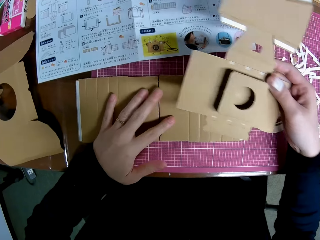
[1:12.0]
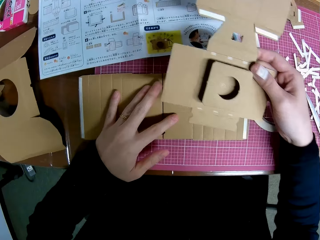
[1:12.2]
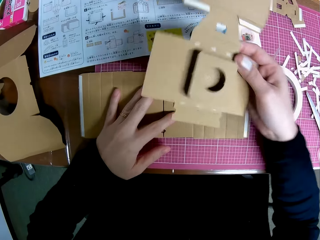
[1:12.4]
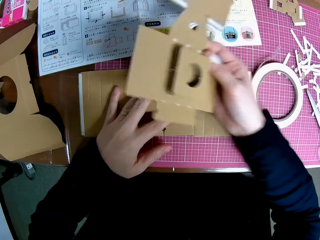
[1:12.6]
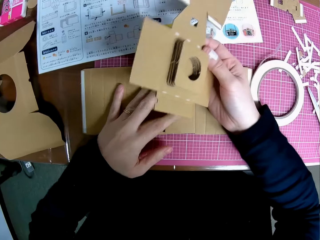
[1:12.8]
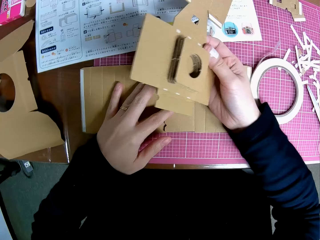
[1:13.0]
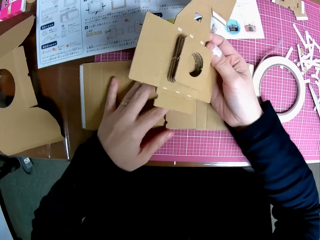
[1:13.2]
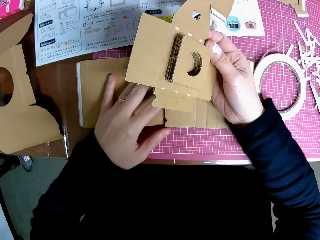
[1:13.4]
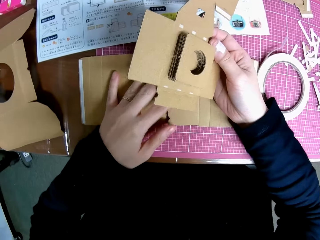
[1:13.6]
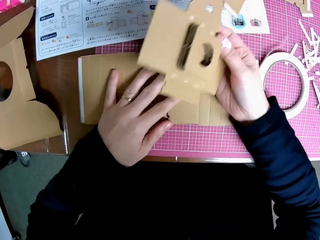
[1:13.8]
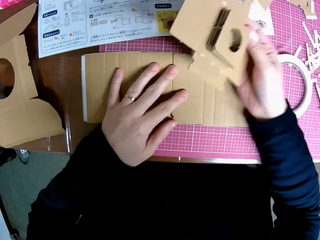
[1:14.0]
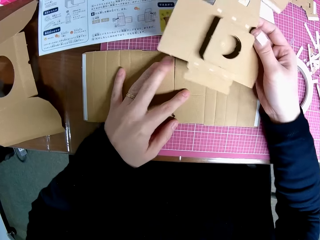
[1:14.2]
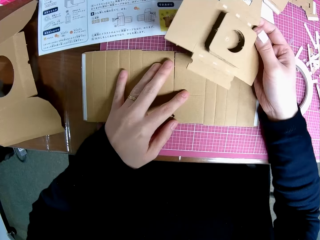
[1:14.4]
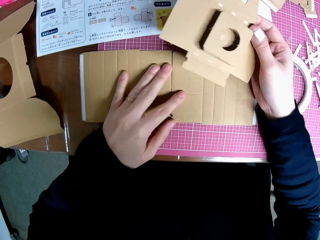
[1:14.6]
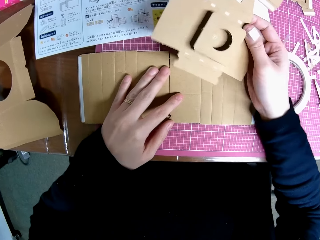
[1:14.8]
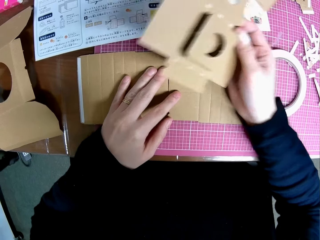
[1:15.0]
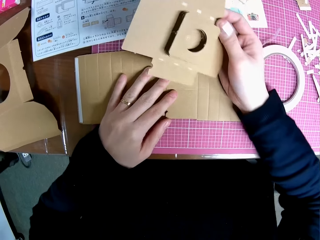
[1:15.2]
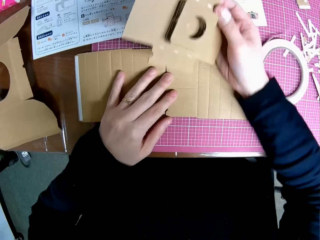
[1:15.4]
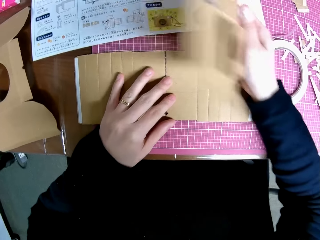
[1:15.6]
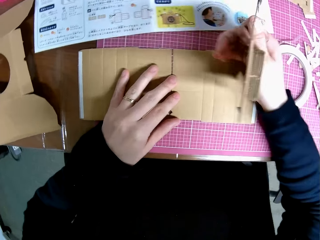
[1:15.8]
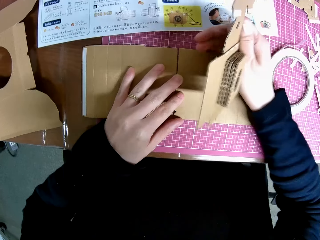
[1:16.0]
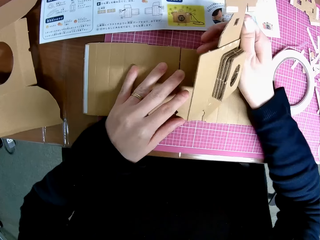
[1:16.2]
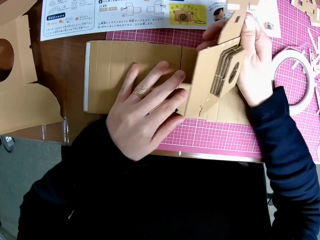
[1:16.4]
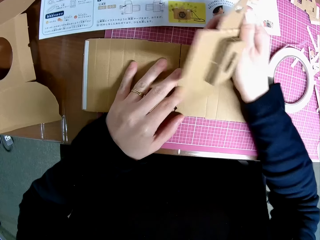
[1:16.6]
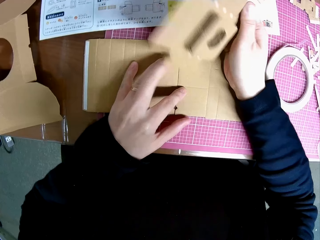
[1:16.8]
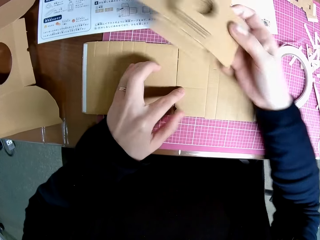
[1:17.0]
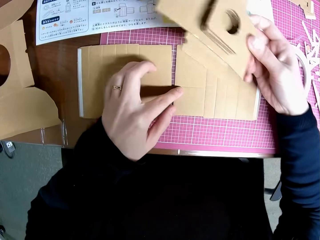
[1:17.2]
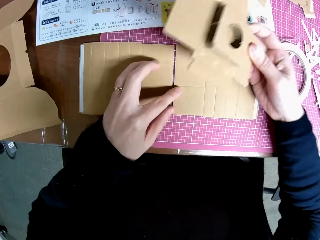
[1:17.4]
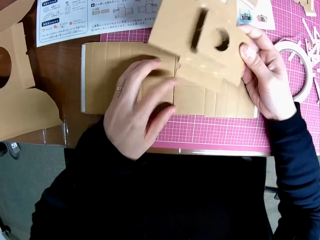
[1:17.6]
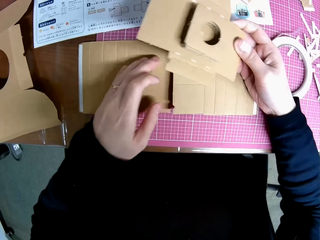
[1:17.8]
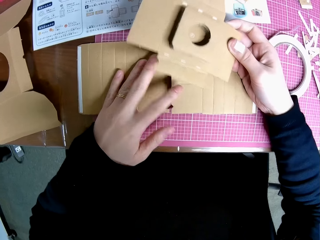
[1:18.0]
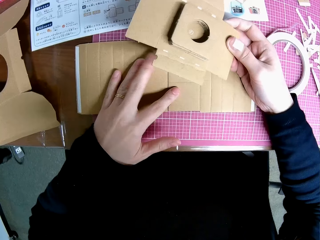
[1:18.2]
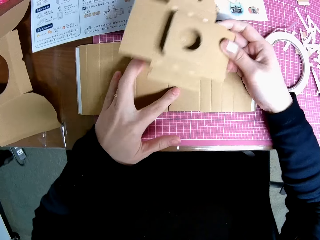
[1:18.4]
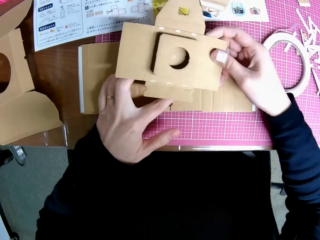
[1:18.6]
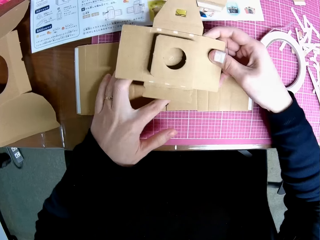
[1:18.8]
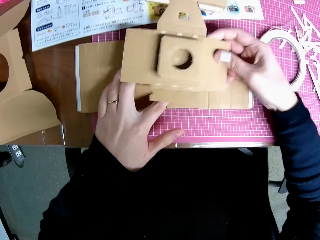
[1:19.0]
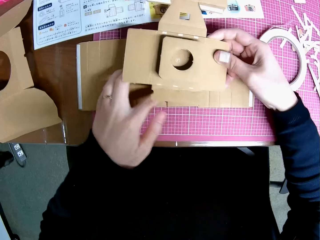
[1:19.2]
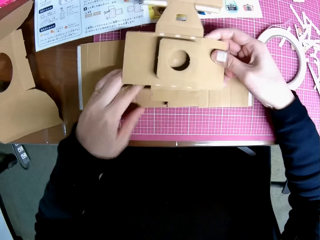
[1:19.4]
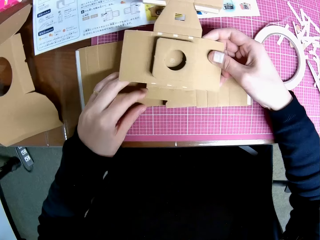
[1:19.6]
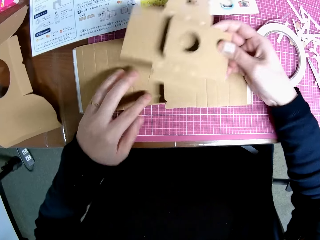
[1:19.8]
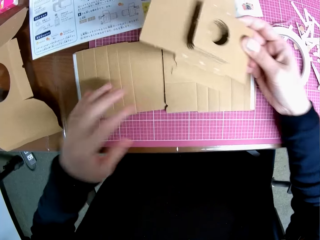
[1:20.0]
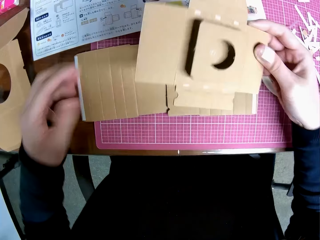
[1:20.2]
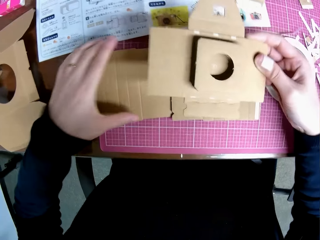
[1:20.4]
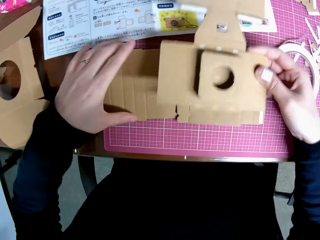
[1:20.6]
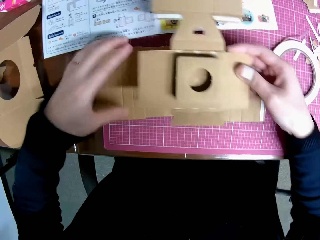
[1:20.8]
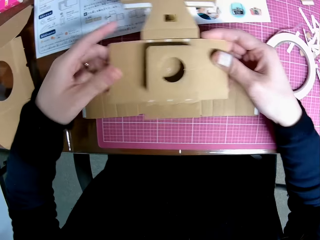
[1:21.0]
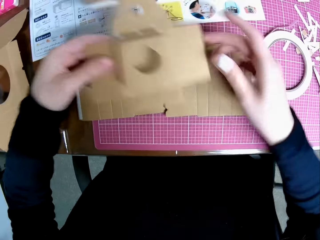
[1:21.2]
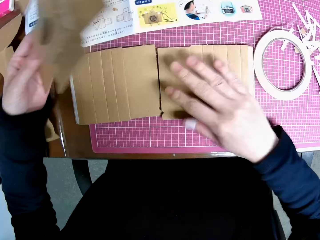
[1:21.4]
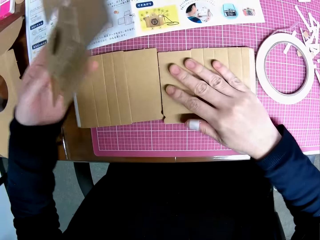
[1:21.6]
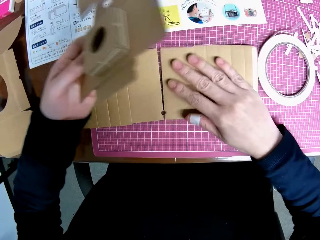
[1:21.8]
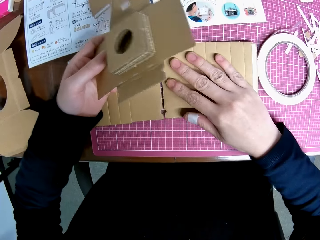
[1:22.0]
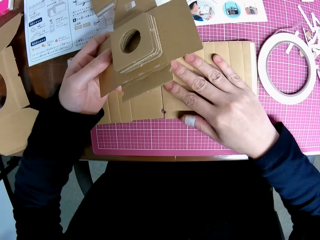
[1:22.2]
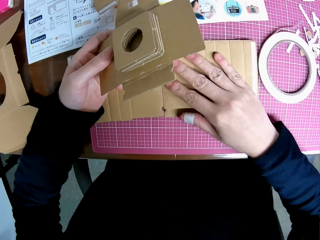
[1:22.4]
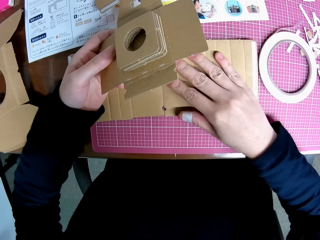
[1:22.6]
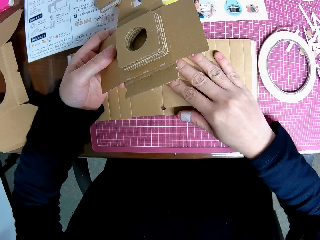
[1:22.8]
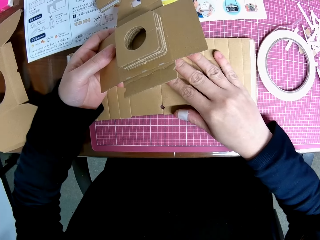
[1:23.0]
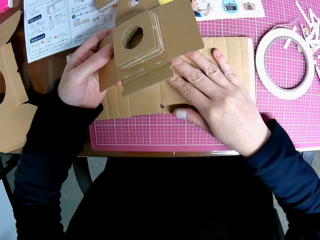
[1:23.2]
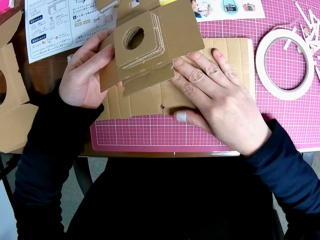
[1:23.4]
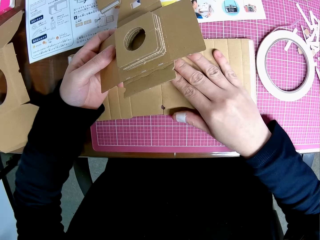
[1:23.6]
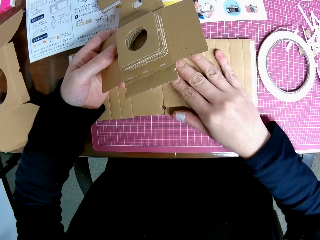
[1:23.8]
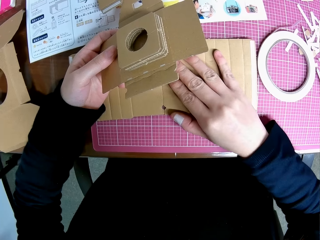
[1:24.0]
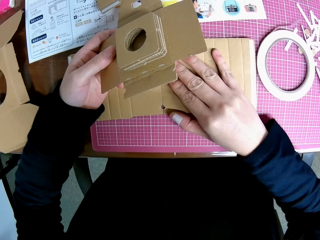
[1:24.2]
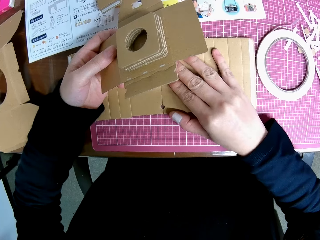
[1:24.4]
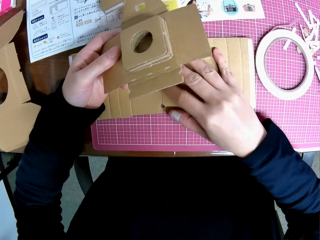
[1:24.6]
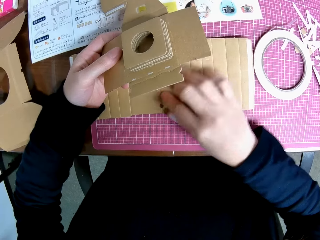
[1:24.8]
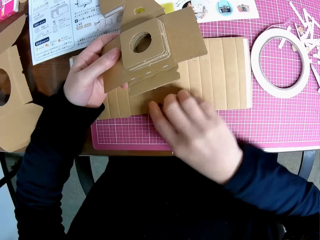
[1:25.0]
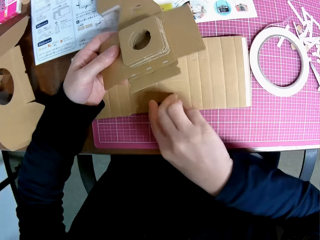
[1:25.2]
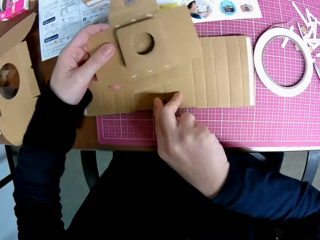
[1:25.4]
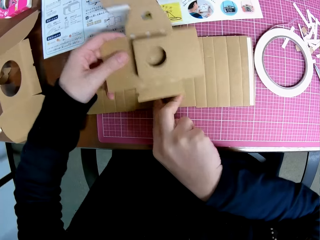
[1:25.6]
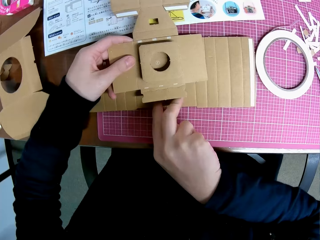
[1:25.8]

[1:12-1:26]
The camera wearer places his right hand on the pieces of paper mechanical model on the table. He moves his right hand on the pieces of paper mechanical model on the table. He adjusts the pieces of paper mechanical model on the table with his right hand.

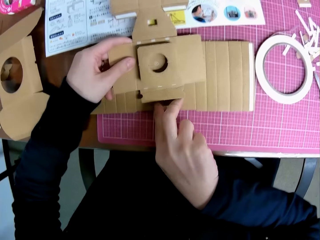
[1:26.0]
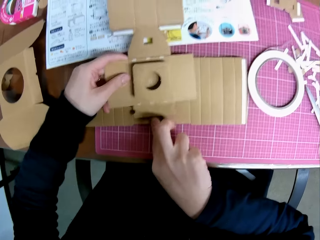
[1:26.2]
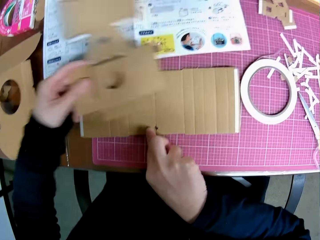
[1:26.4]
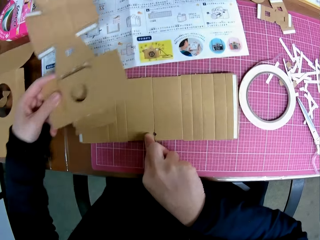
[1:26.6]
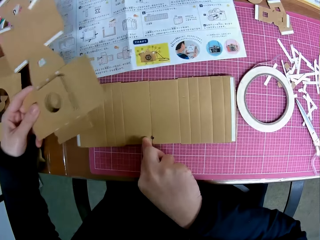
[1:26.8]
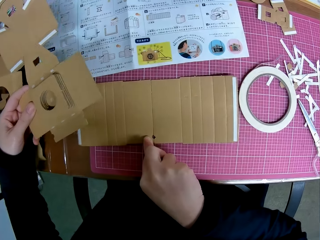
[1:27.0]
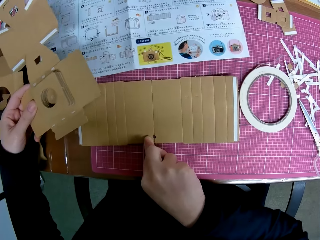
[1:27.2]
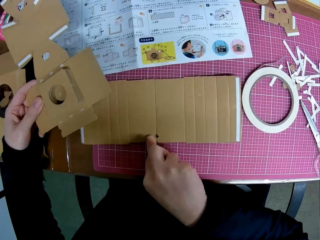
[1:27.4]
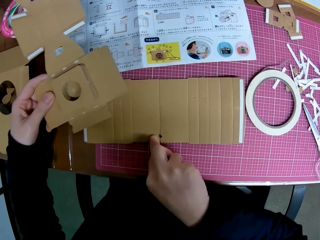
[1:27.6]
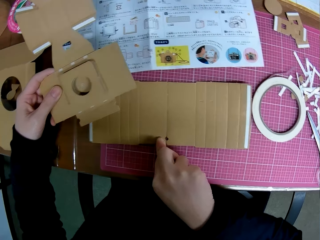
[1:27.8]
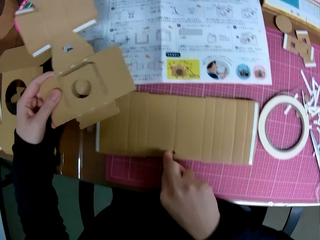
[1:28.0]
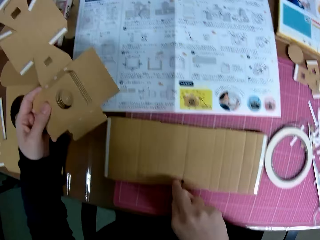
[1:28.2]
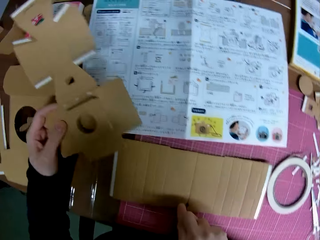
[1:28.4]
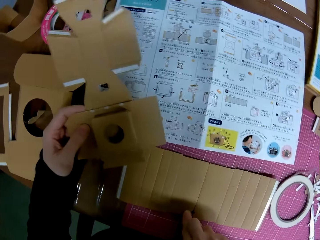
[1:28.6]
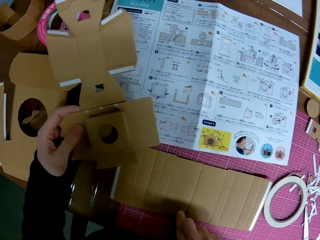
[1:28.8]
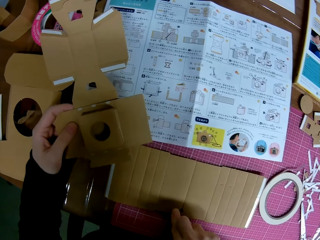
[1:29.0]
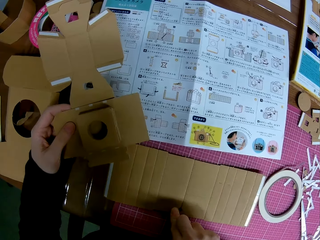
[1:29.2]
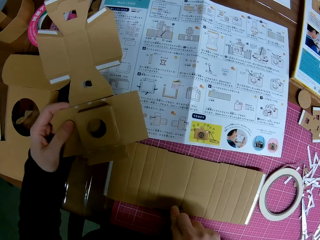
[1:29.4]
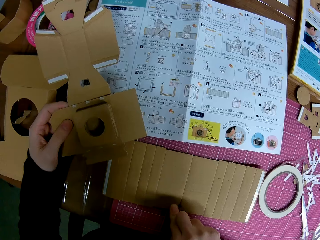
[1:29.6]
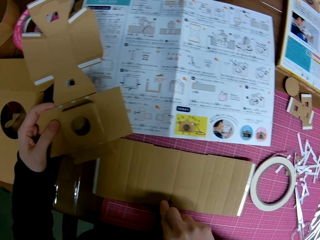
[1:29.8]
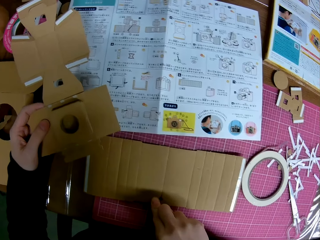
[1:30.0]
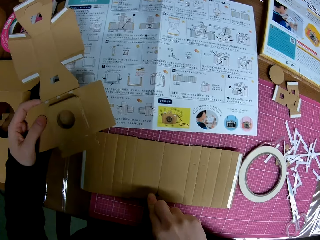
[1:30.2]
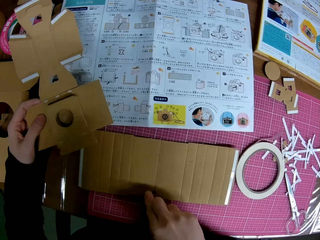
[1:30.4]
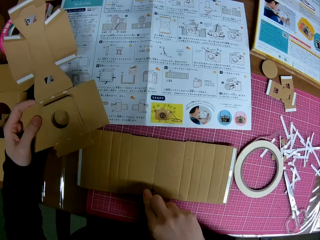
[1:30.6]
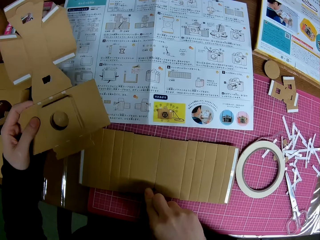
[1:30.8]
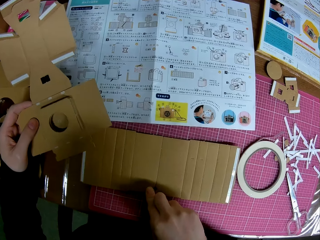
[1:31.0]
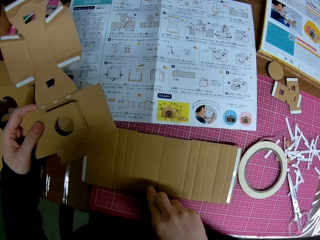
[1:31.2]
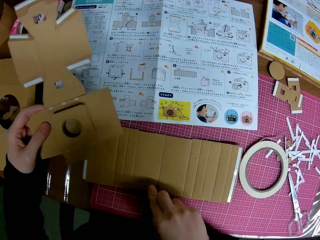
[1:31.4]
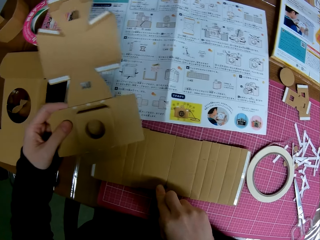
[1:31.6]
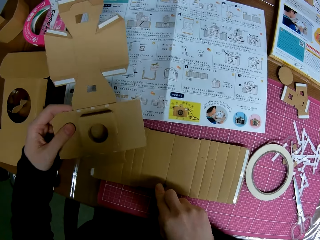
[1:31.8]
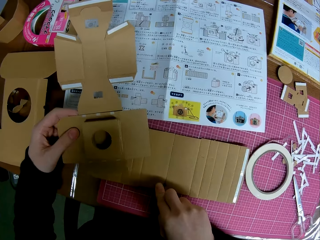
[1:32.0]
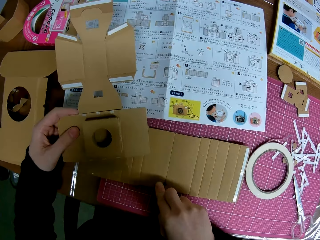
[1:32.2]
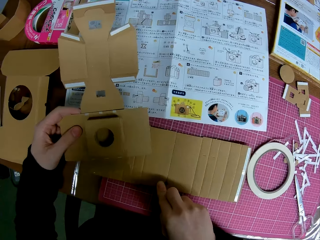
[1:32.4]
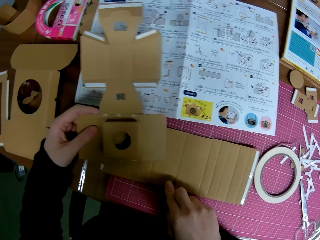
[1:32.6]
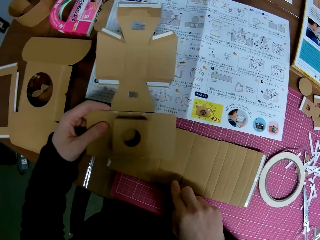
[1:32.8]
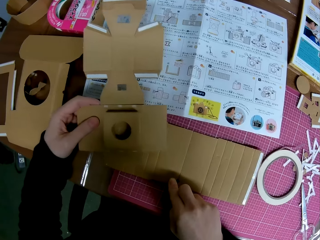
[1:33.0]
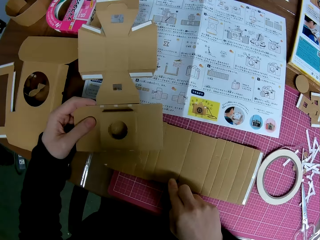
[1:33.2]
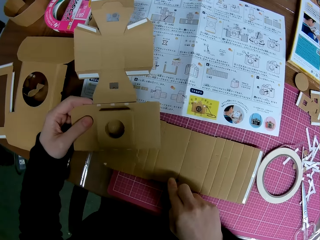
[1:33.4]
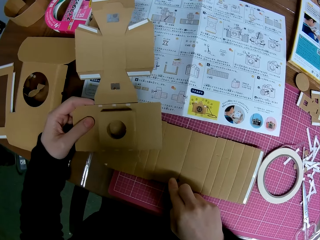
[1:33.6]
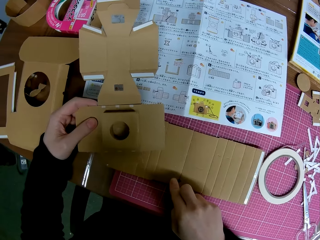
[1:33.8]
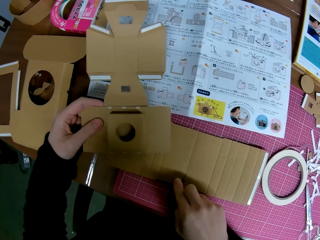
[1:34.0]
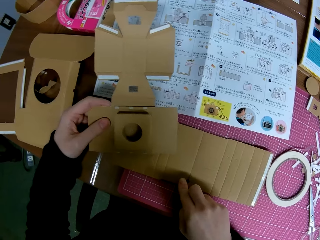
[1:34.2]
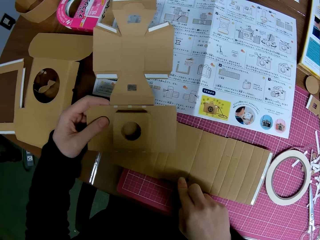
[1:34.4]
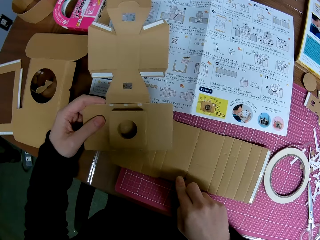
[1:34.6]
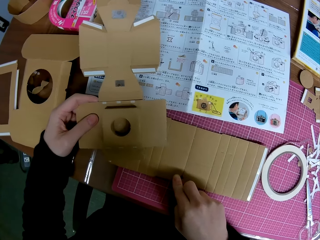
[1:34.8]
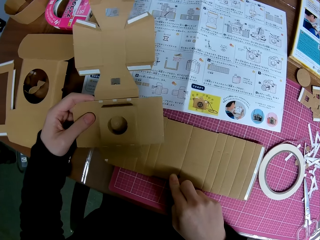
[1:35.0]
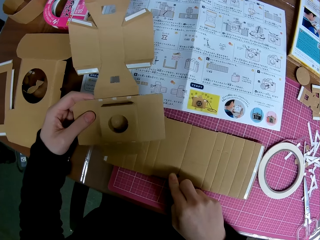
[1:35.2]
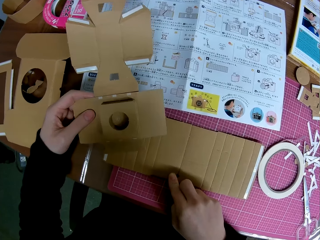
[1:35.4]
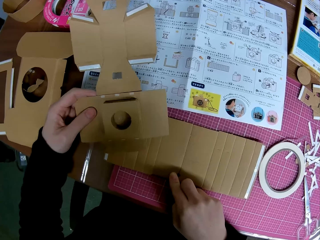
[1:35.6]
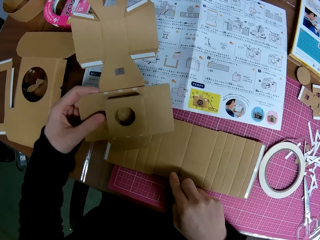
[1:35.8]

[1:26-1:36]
The camera wearer stares at the instructional manual paper.
